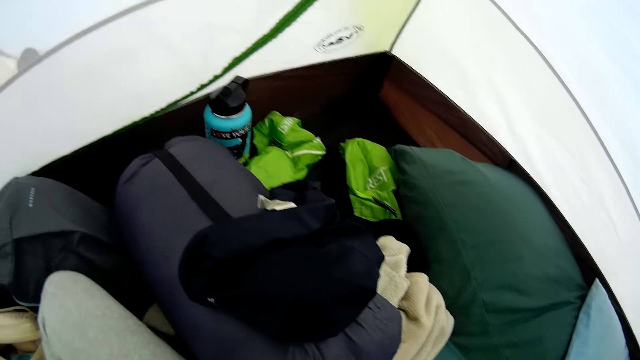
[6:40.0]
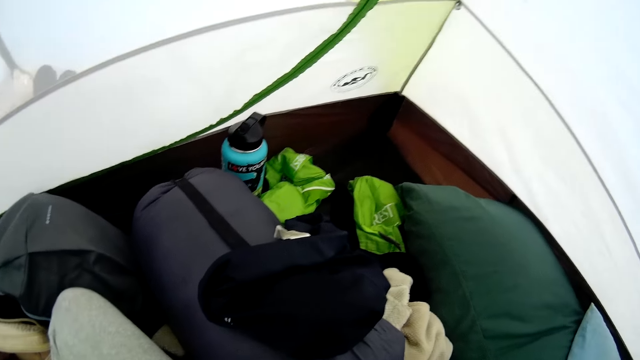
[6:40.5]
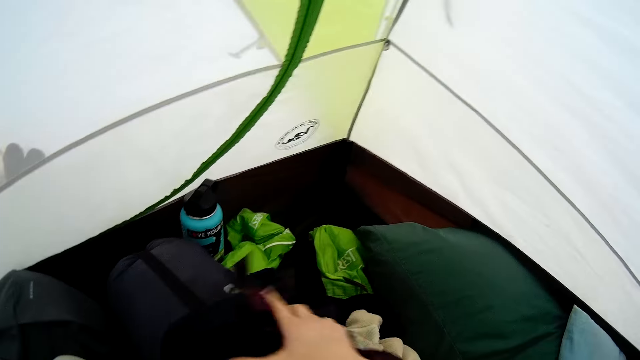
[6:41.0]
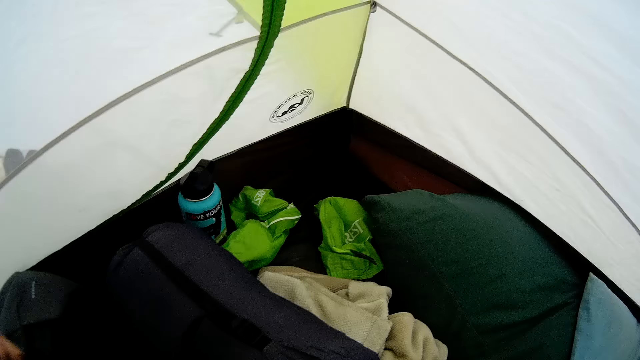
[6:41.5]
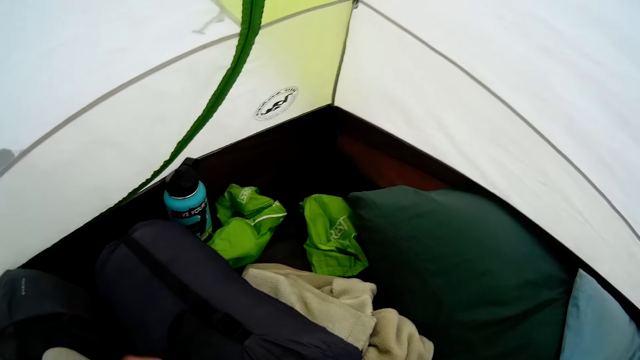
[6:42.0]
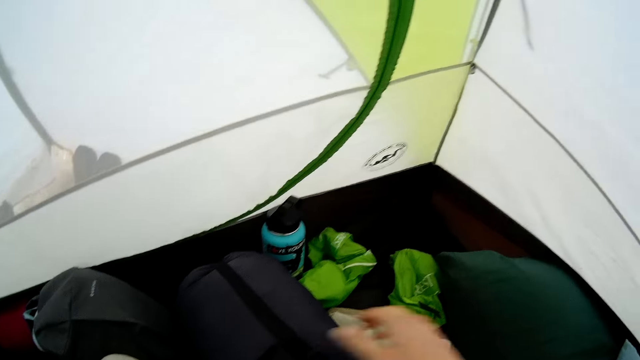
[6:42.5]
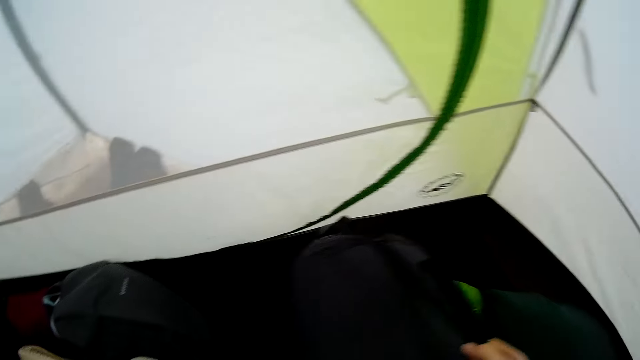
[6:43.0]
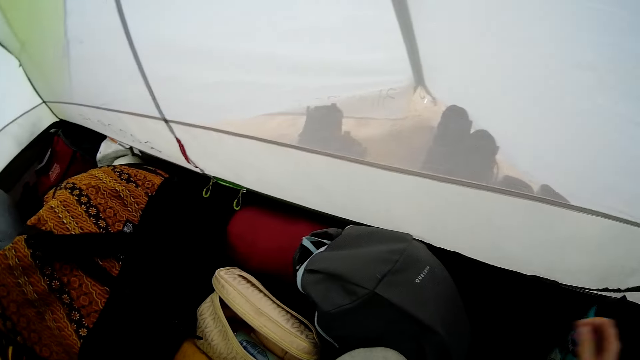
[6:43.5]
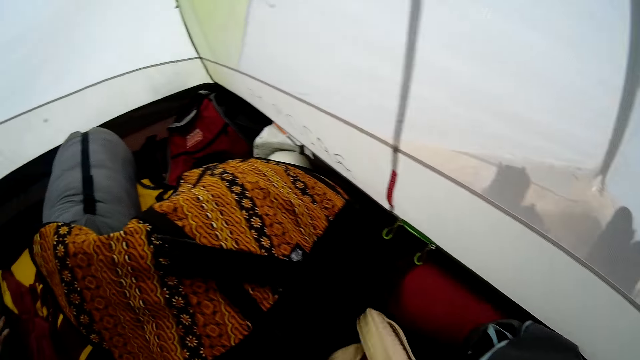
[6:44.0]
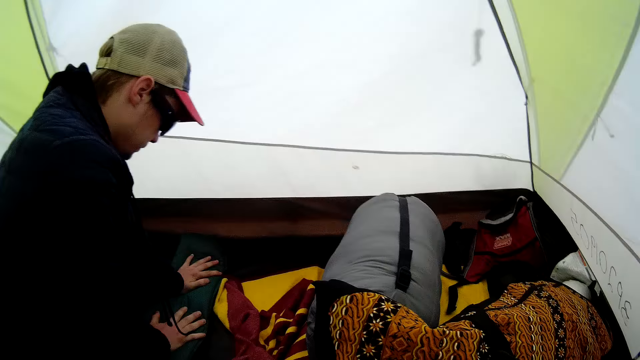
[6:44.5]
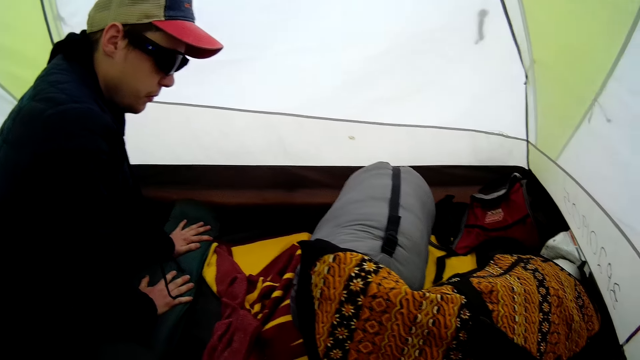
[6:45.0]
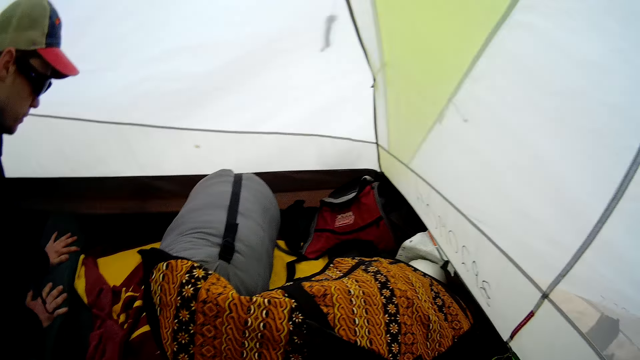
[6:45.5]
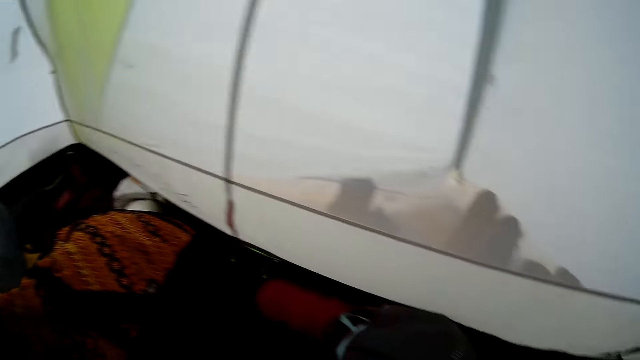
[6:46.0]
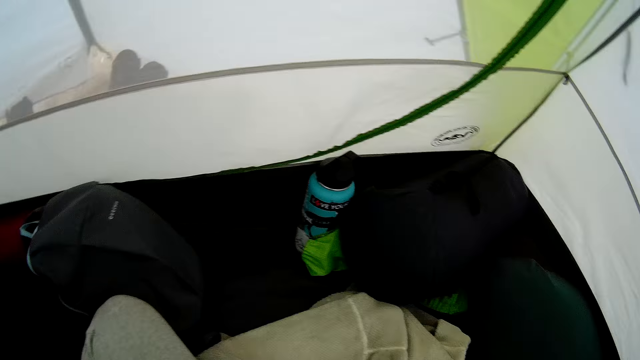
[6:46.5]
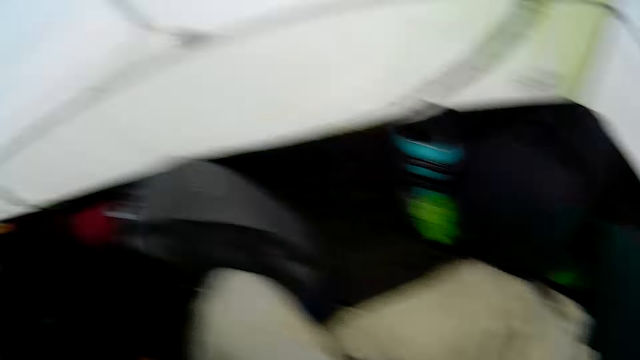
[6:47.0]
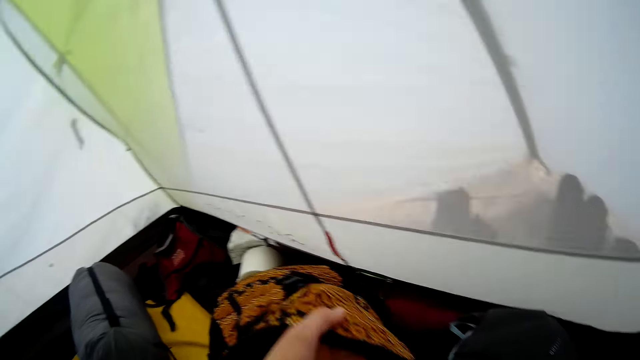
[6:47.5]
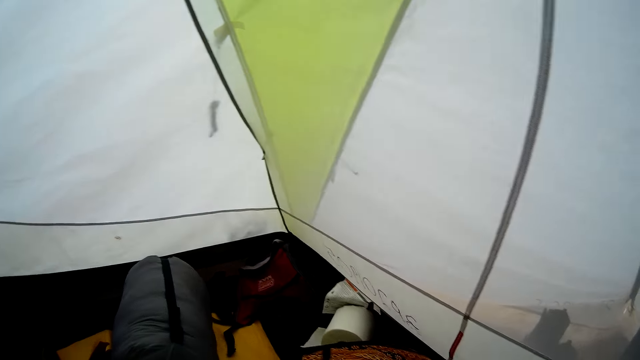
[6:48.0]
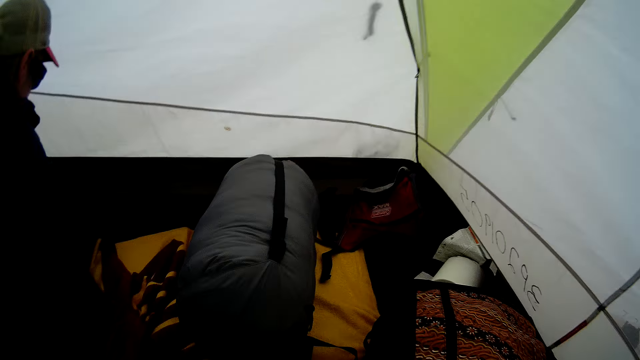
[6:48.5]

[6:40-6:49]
The camera wearer picks up the cloth. They move a bag. They look around. They interact with a man. The man touches the mat. The camera wearer looks around. They hold the bag.

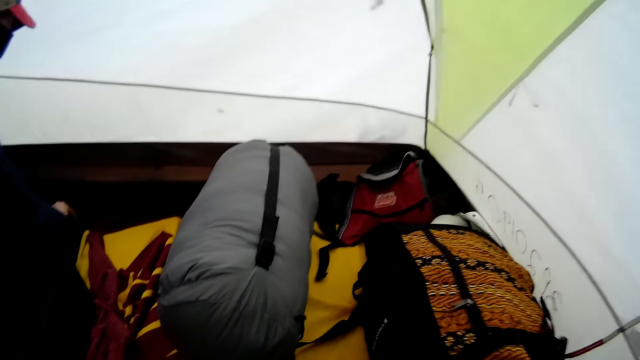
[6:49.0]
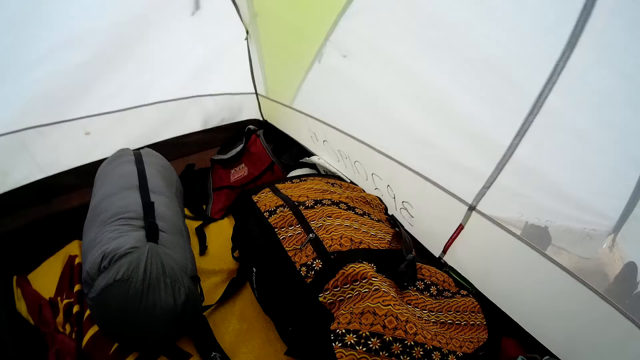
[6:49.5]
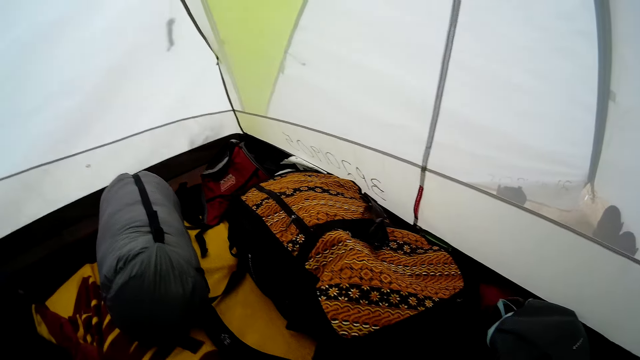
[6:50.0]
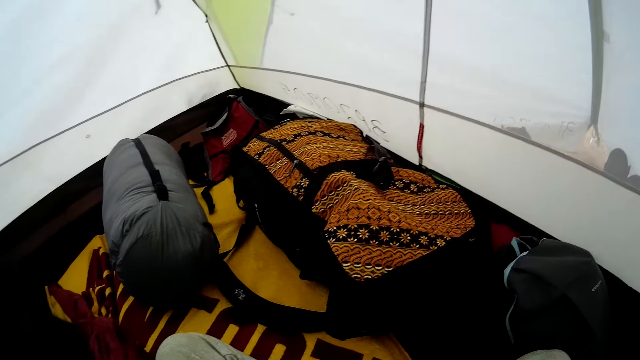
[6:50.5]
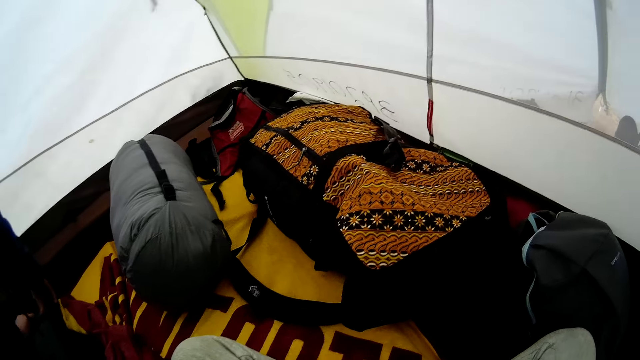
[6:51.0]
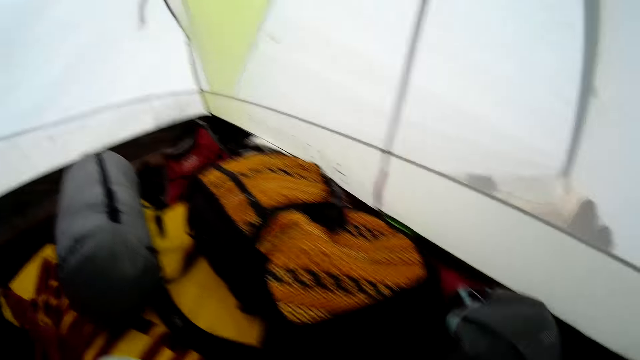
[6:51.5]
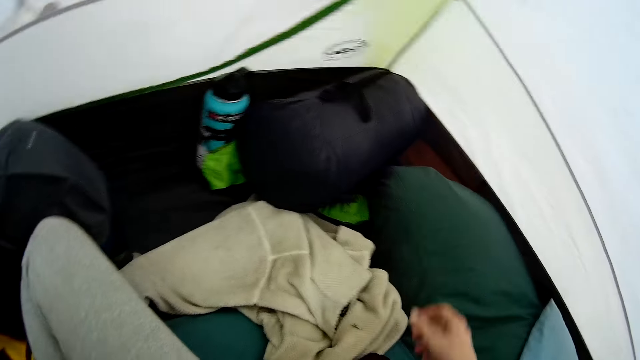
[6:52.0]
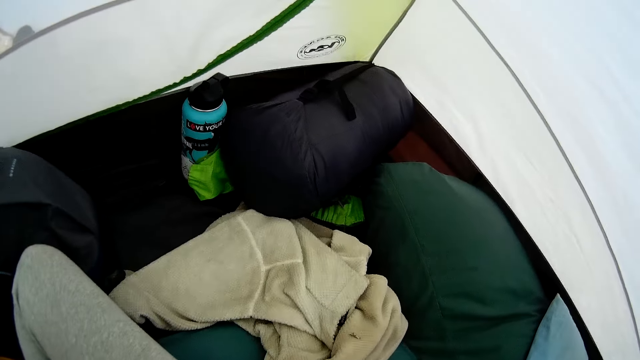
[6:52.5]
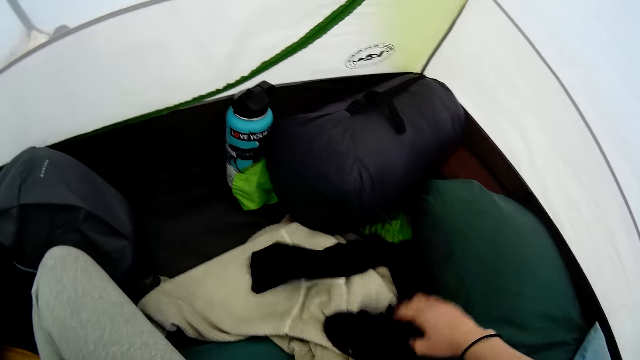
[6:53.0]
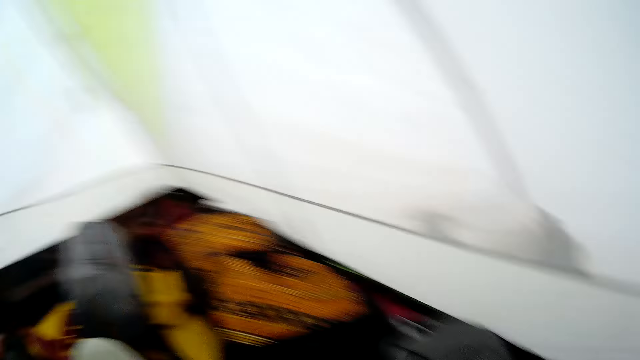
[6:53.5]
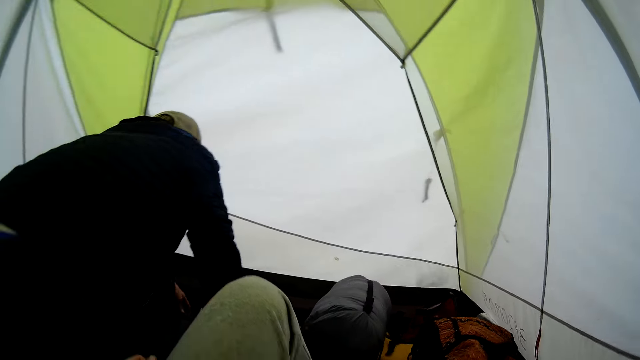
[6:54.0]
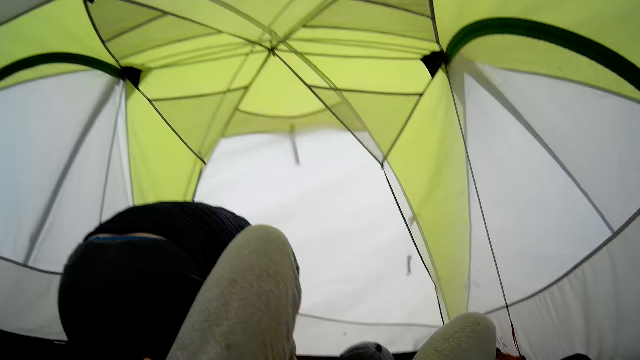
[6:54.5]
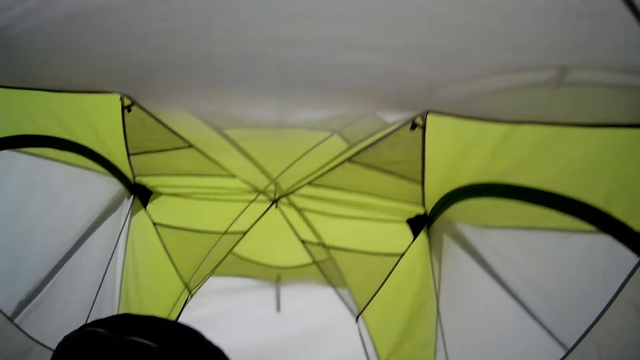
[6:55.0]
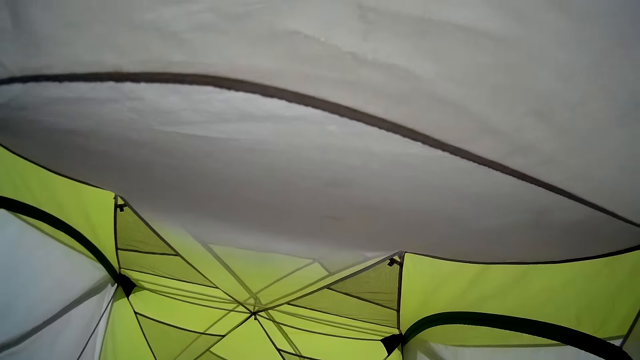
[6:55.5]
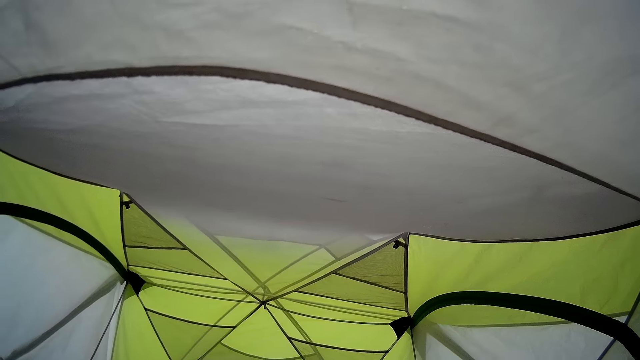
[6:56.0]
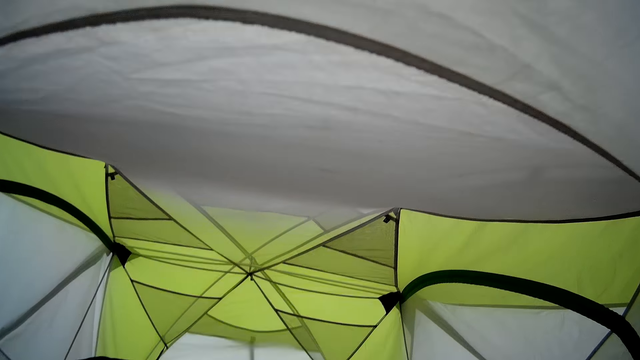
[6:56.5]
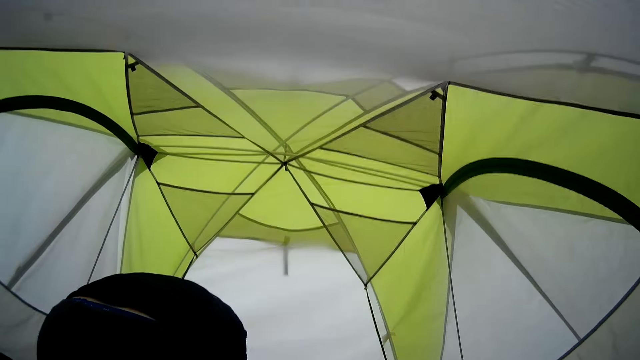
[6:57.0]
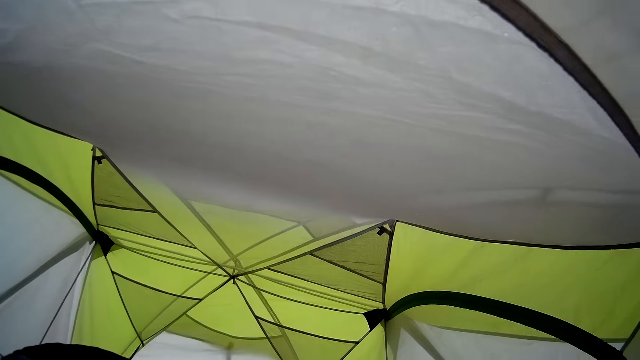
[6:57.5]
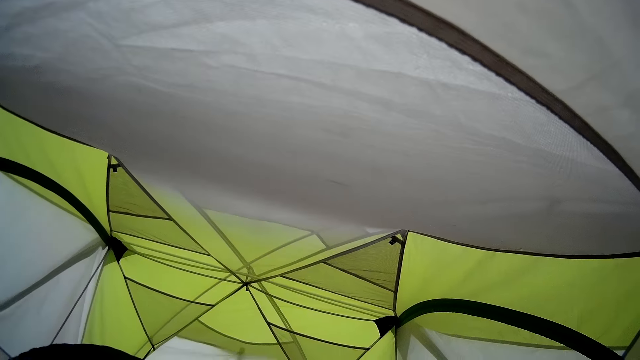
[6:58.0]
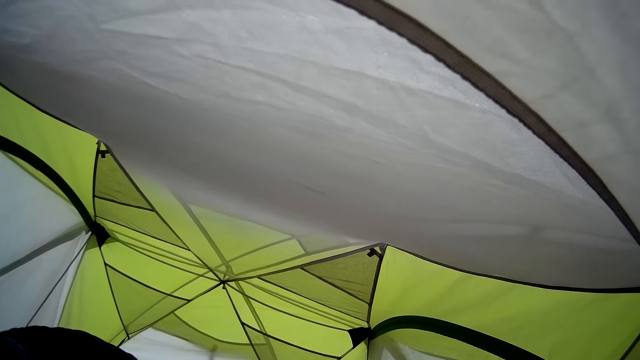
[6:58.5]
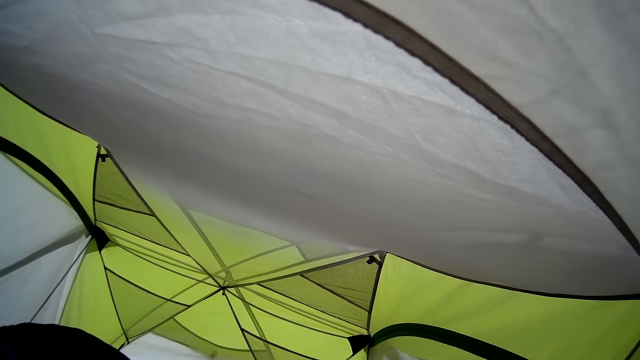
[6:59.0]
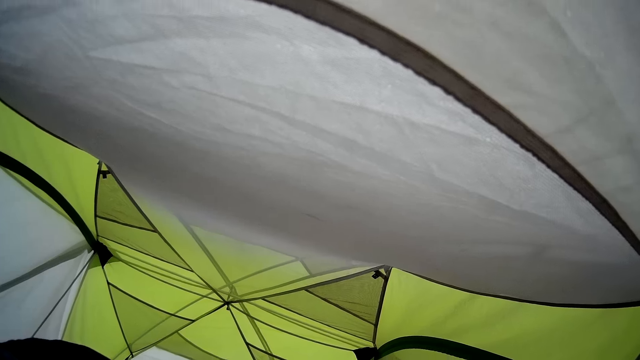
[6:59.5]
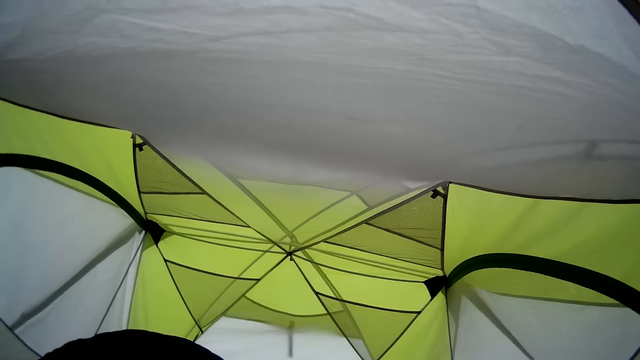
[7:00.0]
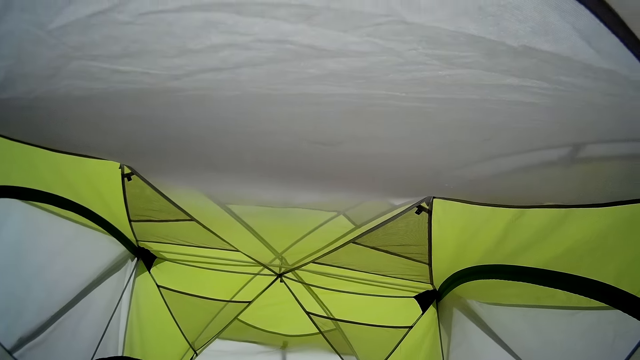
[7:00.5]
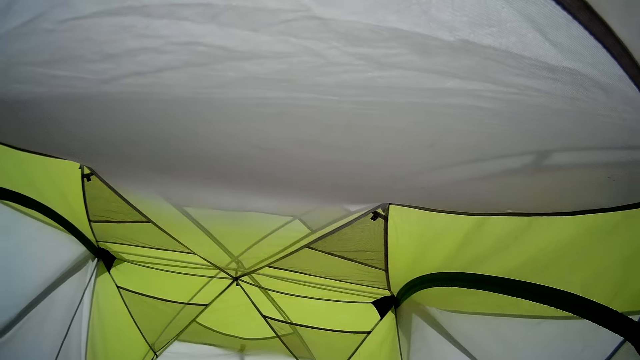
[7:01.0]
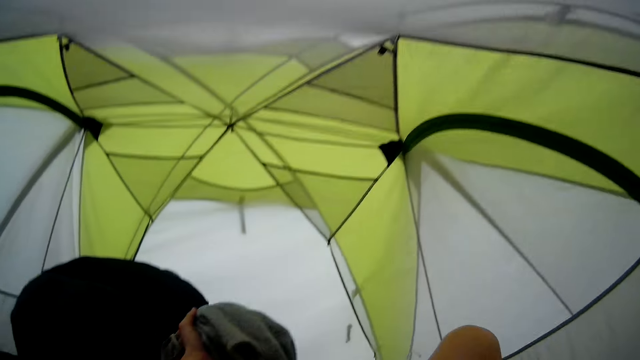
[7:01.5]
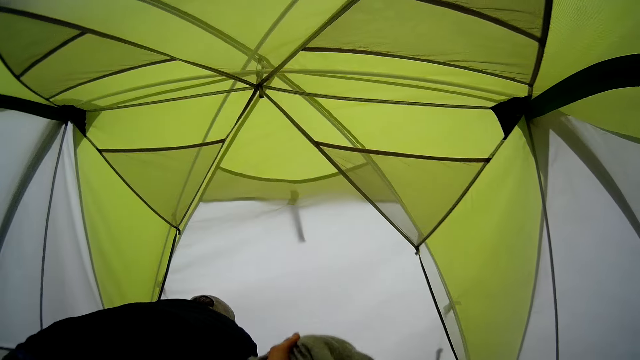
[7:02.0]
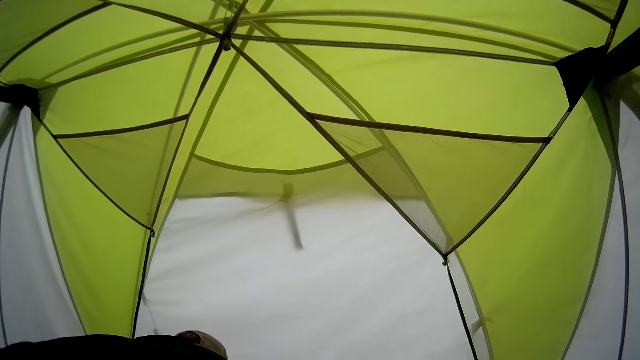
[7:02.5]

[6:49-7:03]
The camera wearer moves the bag. They move the mat. They look around. They move a hand. They drop the cloth down. They take the cloth. They turn around. They lift up a leg. They lift up the legs. They stand up. They look around. They stare at the camping tent.
